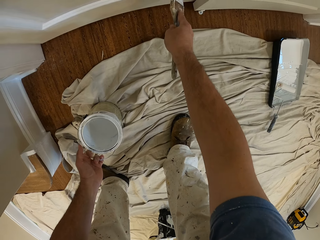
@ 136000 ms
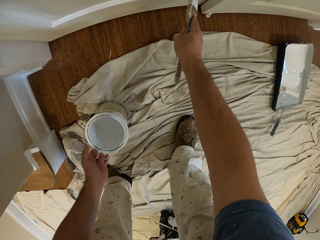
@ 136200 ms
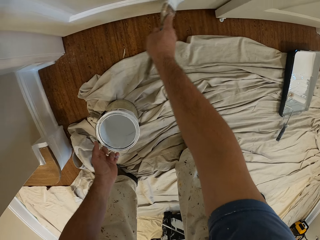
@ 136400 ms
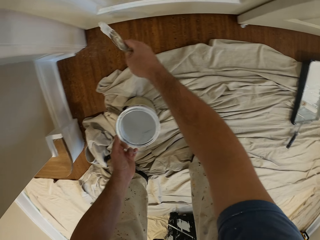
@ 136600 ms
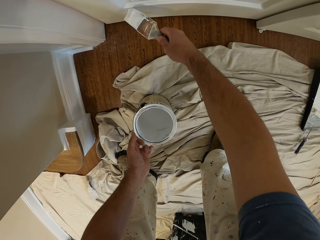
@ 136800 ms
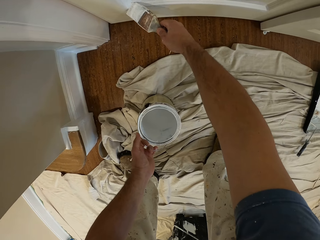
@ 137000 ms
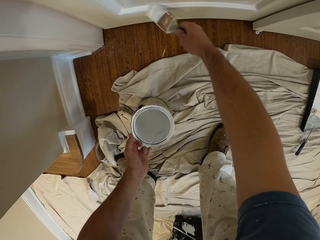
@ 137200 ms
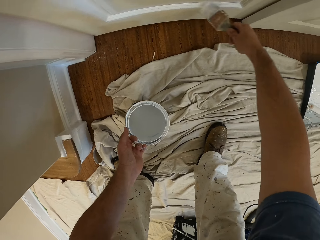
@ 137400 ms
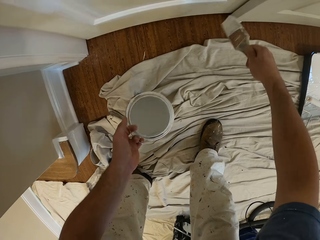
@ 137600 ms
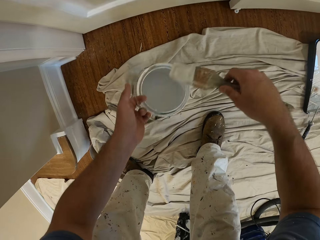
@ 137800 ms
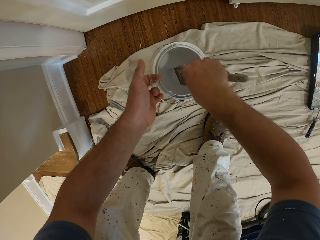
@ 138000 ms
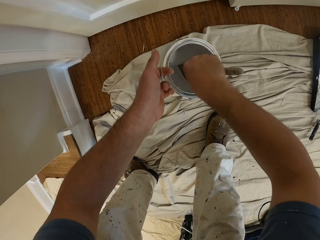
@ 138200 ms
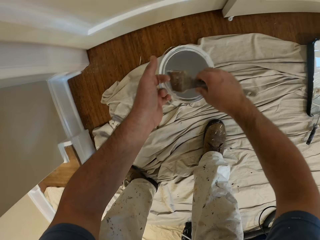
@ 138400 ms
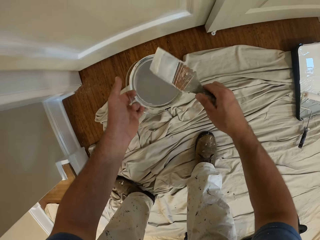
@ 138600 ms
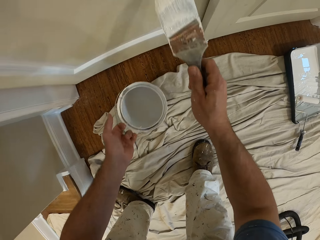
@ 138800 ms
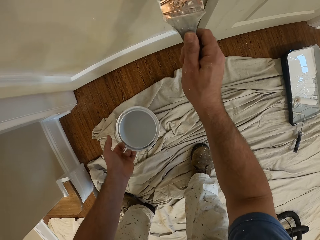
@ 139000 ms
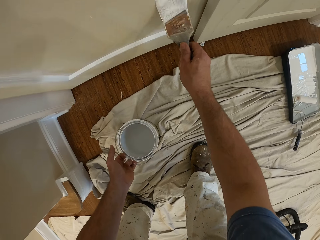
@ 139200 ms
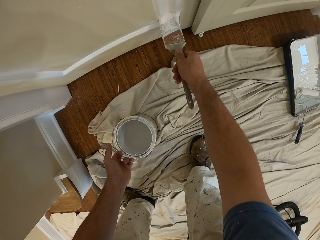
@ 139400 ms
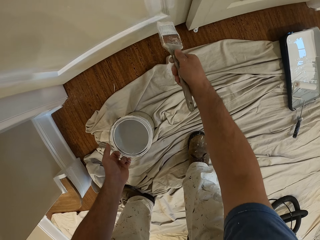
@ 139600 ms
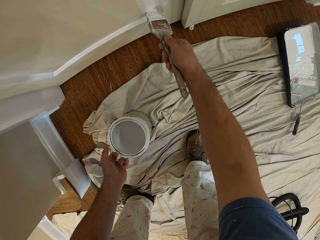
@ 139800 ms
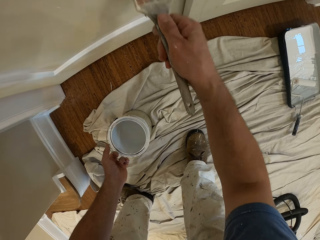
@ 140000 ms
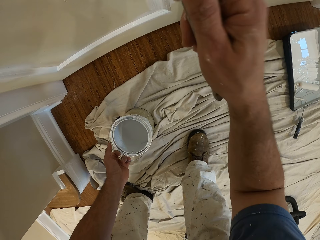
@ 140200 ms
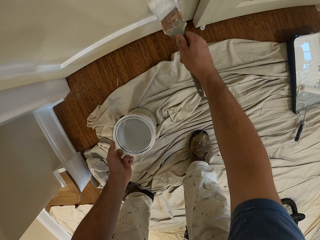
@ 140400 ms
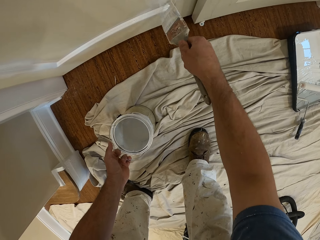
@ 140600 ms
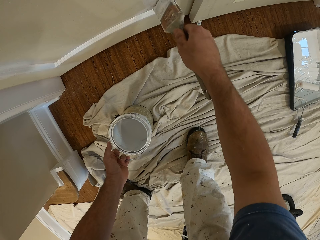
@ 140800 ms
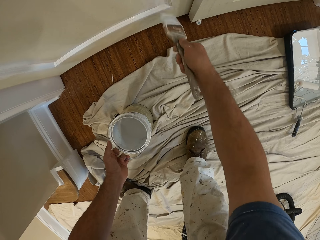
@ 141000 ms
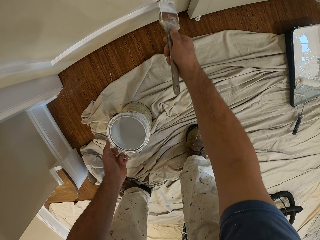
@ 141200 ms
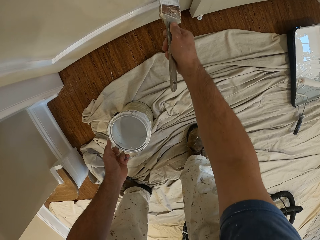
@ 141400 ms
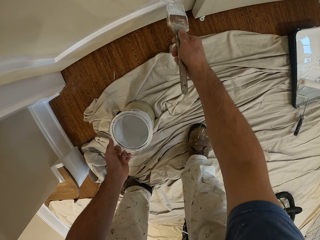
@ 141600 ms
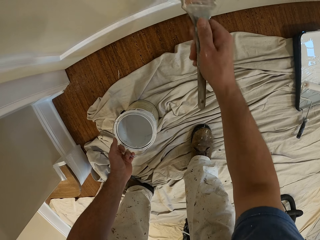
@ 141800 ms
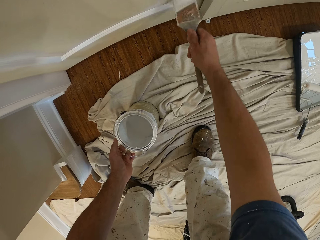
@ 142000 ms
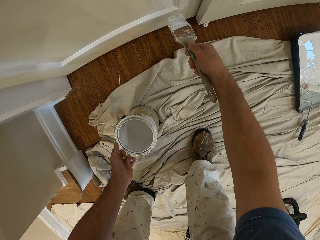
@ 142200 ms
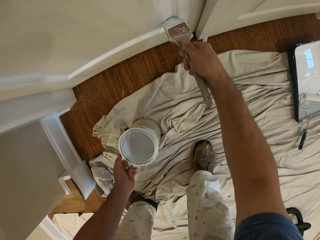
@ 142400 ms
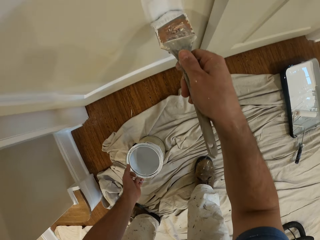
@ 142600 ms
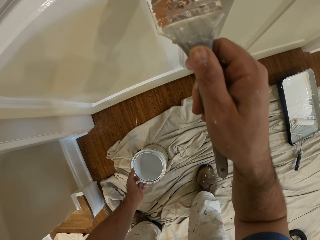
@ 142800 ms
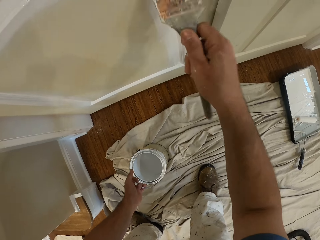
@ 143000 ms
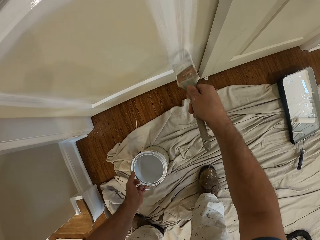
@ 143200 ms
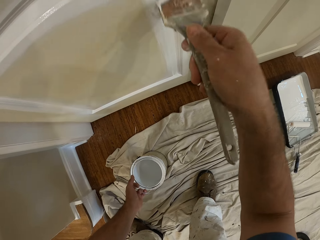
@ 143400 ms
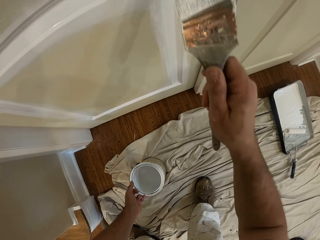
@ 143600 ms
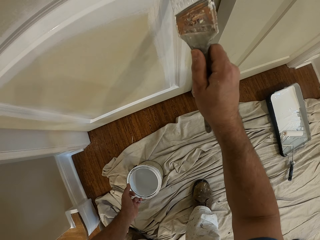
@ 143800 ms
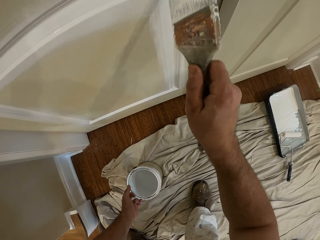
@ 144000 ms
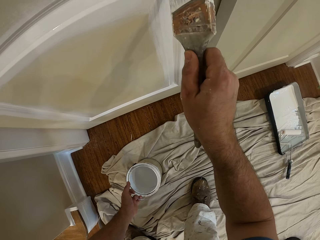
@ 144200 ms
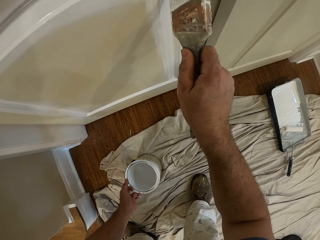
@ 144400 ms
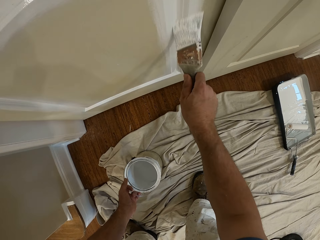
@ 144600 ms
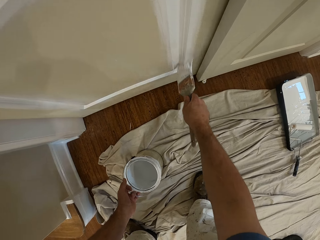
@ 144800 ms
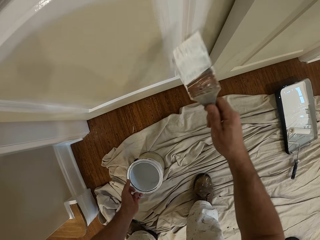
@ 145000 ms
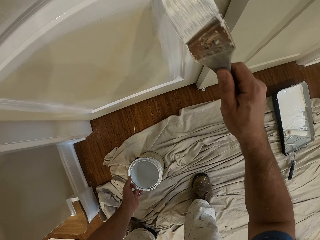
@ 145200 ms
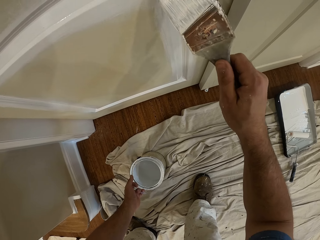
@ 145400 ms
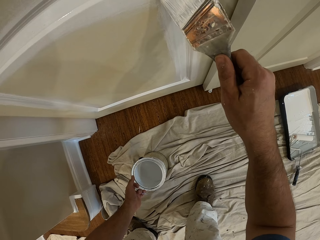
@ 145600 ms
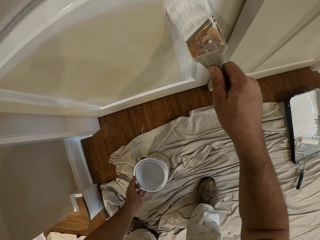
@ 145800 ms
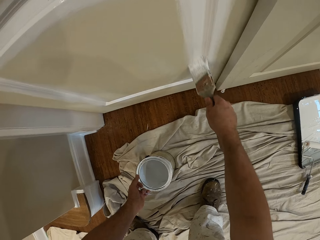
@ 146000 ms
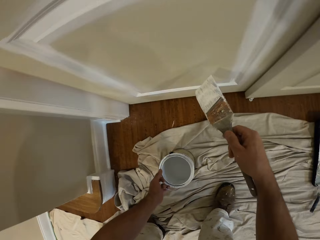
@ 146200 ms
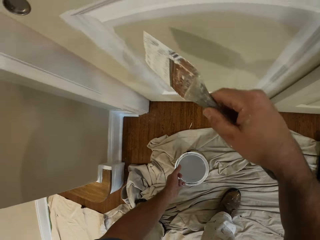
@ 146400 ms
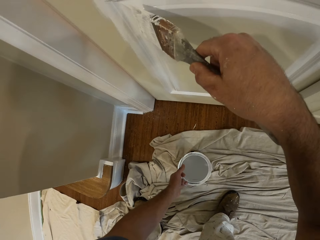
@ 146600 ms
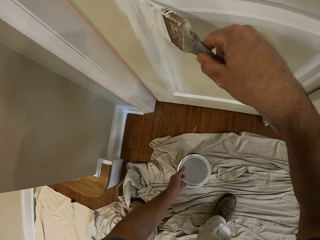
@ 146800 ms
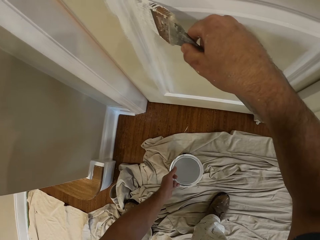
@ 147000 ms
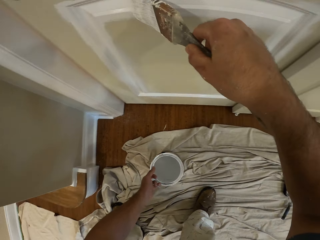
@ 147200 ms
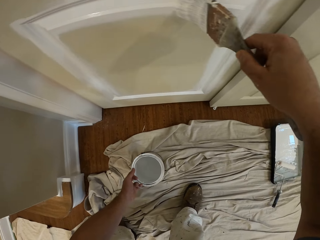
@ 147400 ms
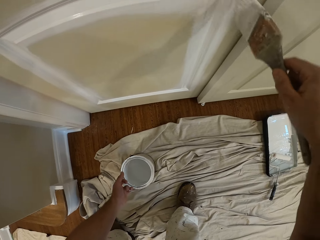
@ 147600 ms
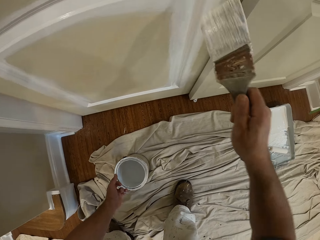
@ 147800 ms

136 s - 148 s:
The camera wearer dips the paint brush into the bucket of paint. They paint the sliding door with the paint brush.

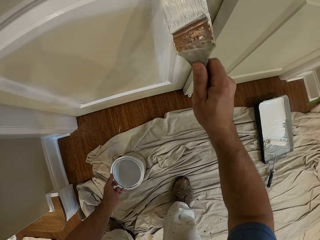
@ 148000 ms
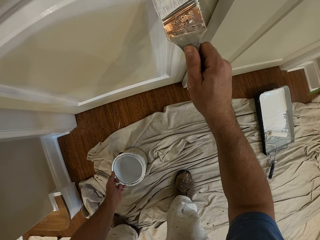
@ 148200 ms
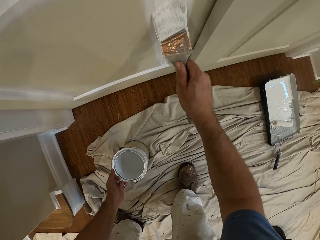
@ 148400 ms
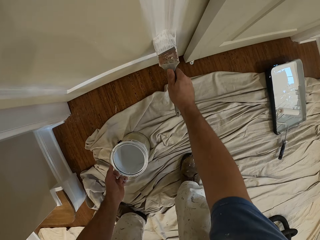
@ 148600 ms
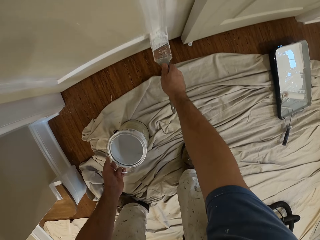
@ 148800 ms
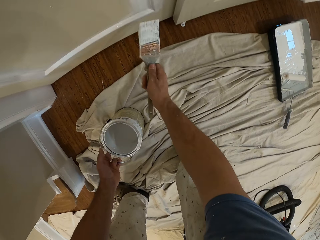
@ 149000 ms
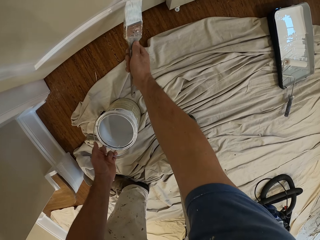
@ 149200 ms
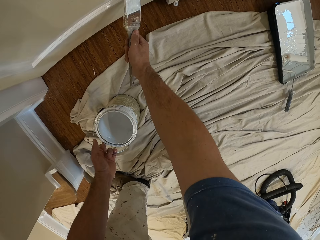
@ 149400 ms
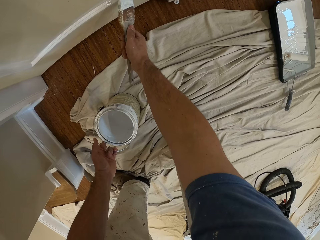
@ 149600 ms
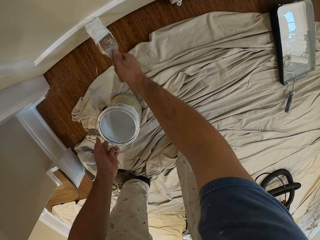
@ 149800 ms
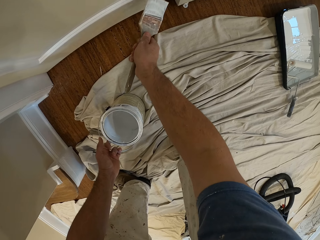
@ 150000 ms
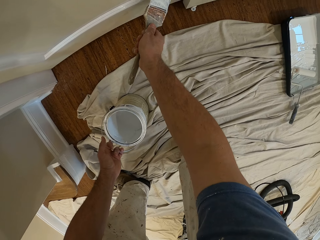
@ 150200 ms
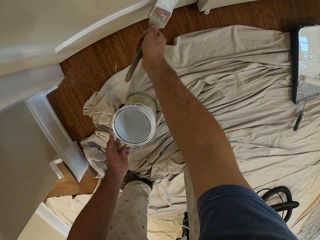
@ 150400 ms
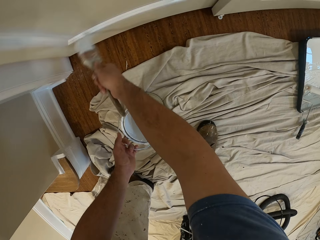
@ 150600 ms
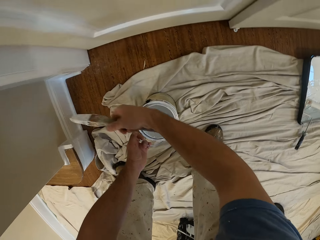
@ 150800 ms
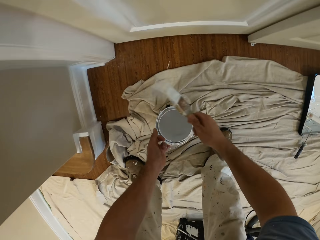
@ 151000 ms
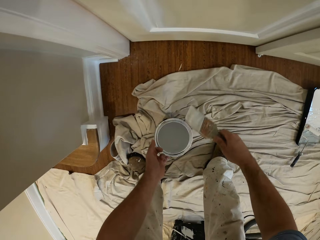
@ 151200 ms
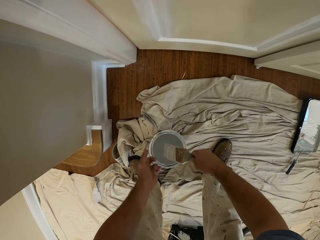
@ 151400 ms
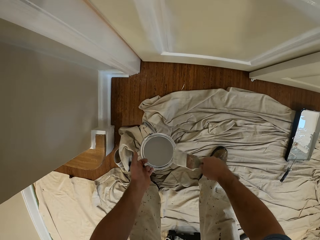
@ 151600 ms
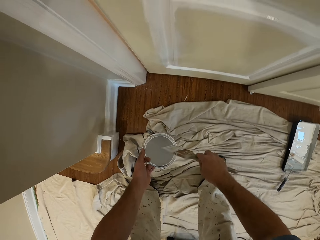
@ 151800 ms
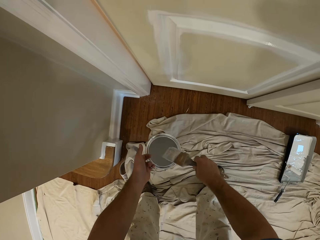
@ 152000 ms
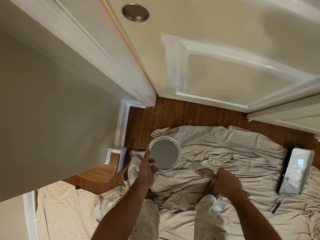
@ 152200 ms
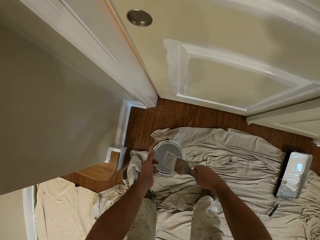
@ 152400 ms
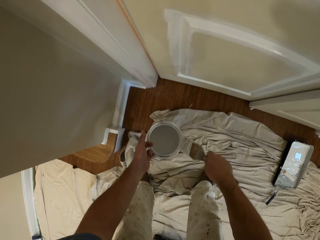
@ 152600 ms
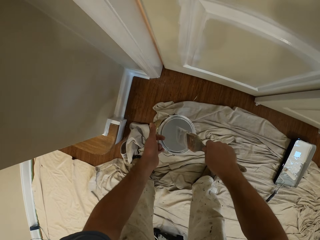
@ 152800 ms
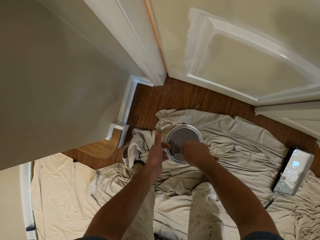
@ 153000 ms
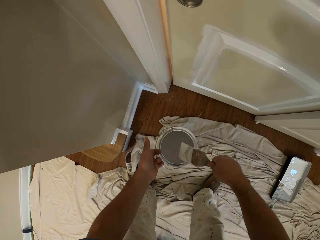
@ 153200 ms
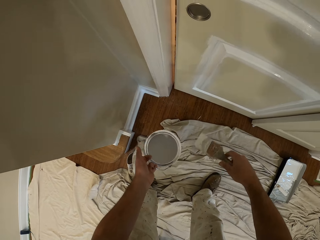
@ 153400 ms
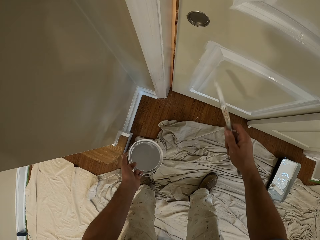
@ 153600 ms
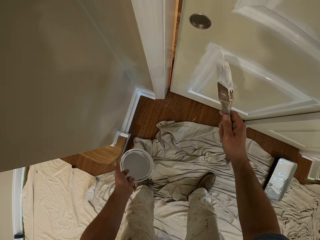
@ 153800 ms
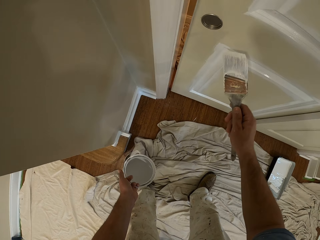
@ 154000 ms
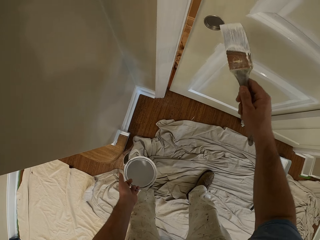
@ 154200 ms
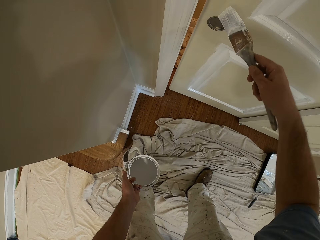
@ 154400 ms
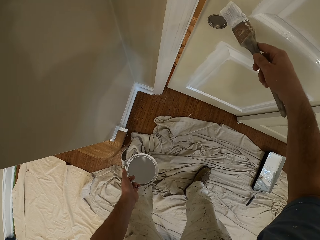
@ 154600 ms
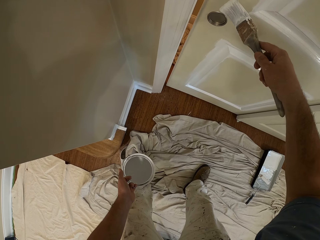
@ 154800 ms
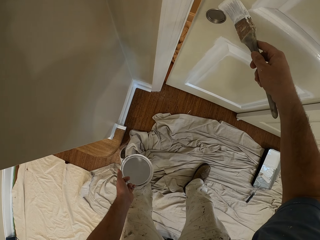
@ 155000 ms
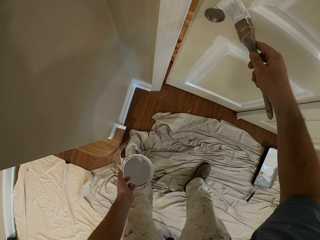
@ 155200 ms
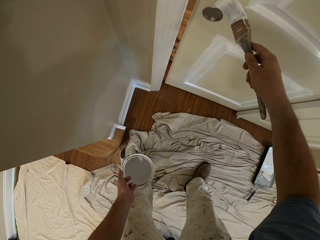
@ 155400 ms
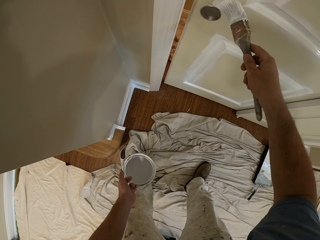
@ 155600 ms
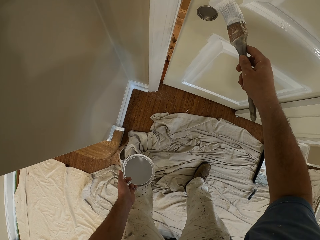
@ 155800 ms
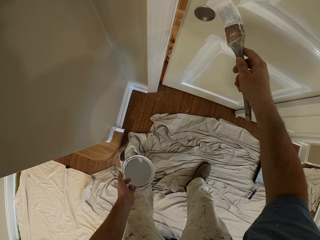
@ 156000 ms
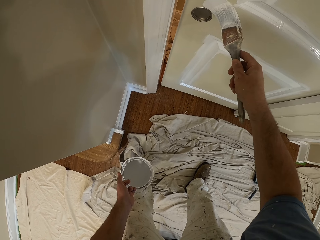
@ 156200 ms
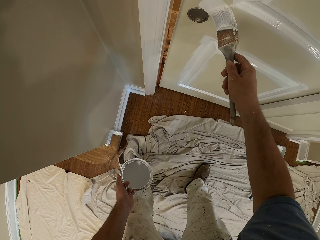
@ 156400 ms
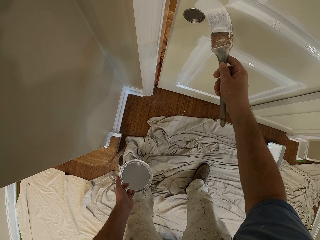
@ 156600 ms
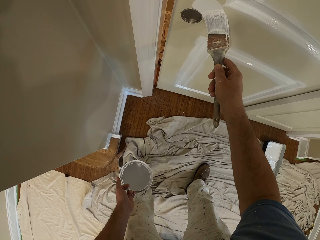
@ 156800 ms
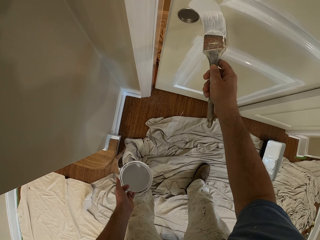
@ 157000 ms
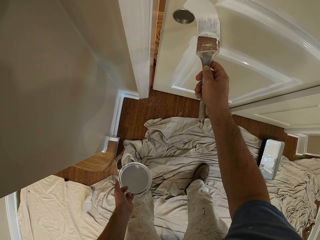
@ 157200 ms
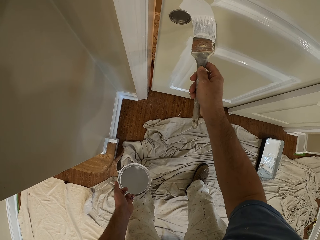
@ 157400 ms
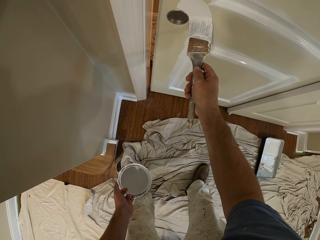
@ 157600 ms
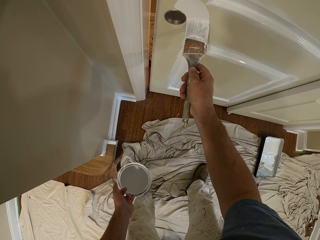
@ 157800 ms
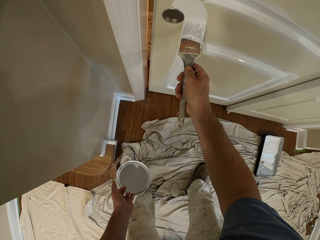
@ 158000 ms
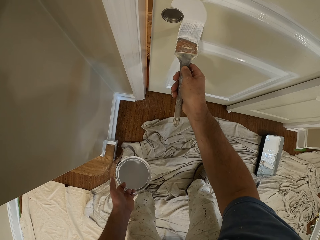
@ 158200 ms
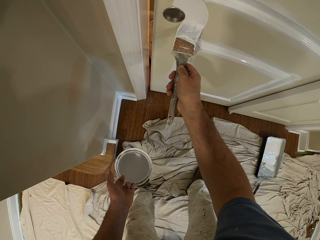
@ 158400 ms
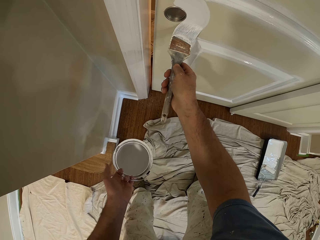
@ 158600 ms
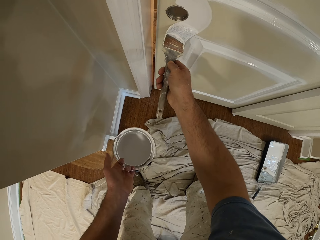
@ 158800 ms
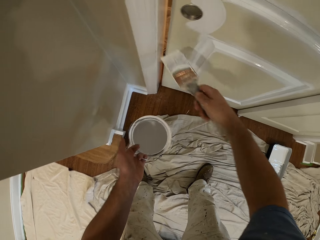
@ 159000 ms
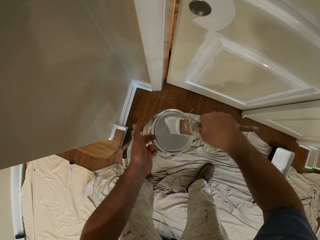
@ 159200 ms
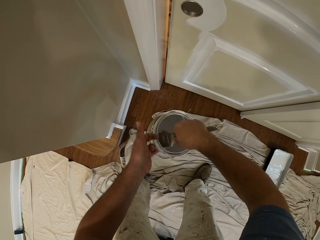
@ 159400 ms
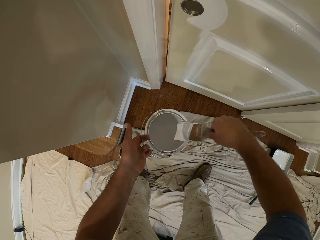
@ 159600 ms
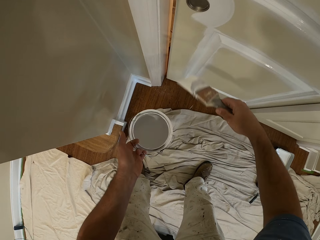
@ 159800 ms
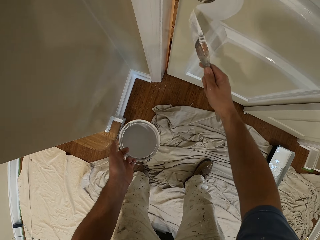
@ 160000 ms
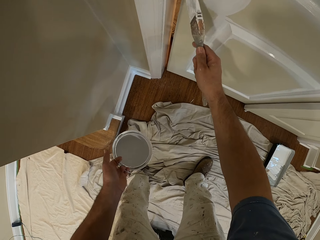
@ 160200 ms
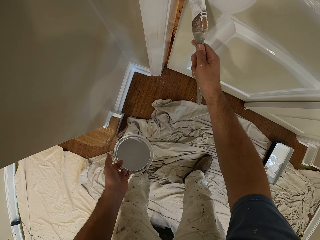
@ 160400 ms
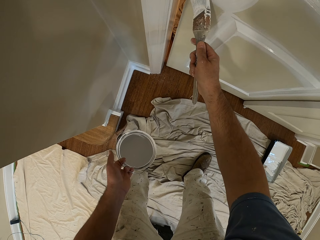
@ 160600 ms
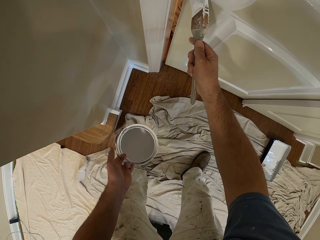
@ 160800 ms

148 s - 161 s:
The camera wearer cleans the paint brush with the top of the bucket of paint. They dip the paint brush into the bucket of paint. They paint the sliding door with the paint brush. They dip the paint brush into the bucket of paint. They clean the paint brush with the top of the bucket of paint. They paint the sliding door with the paint brush.
